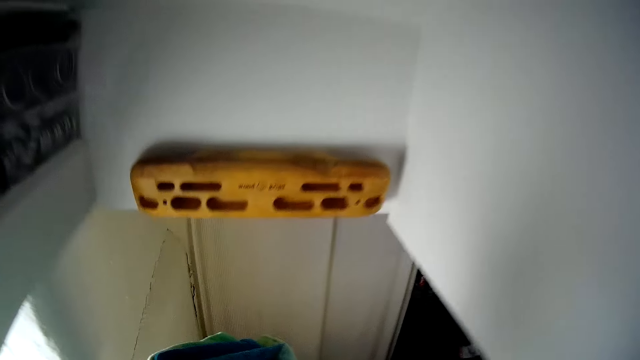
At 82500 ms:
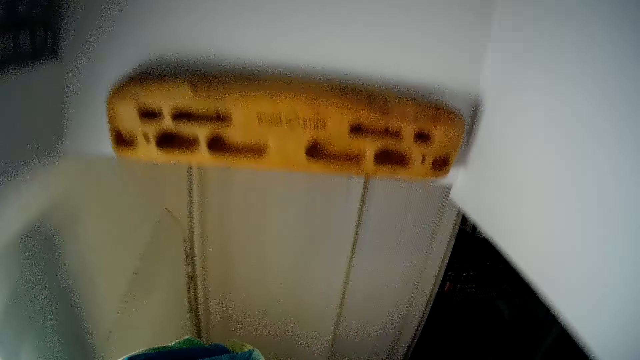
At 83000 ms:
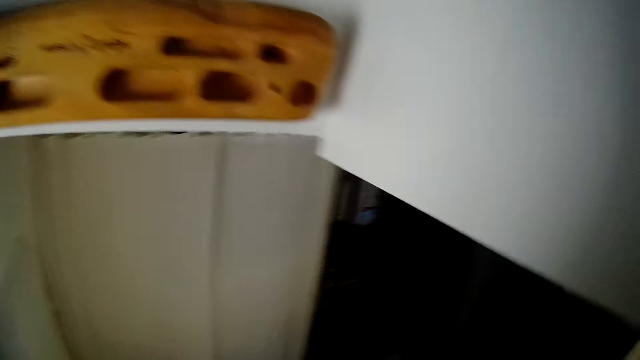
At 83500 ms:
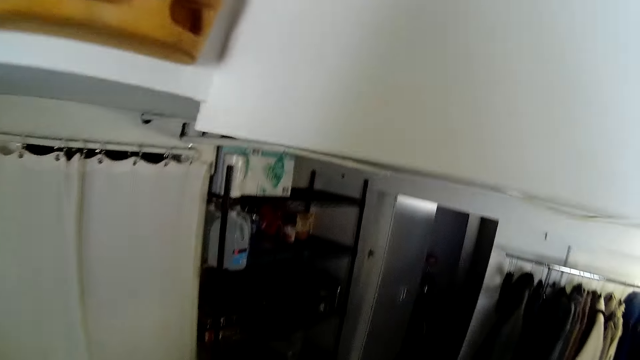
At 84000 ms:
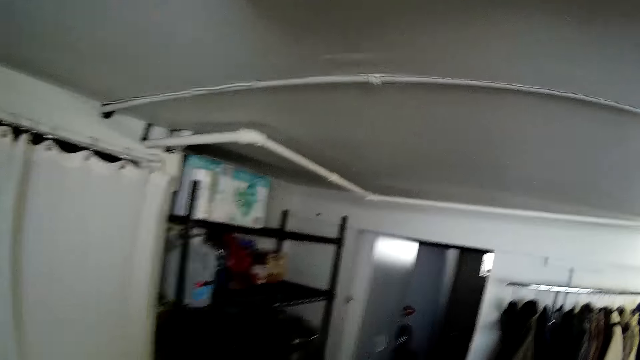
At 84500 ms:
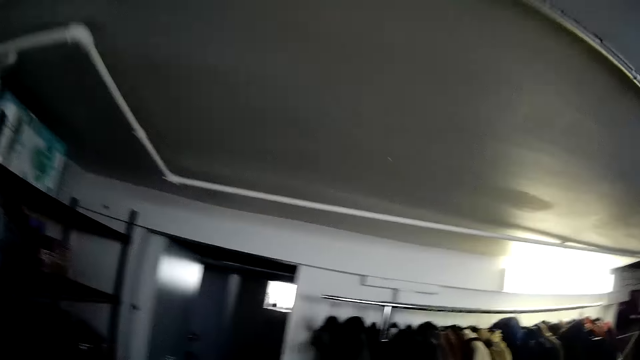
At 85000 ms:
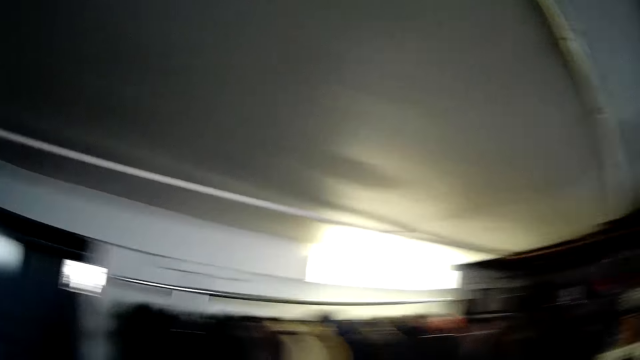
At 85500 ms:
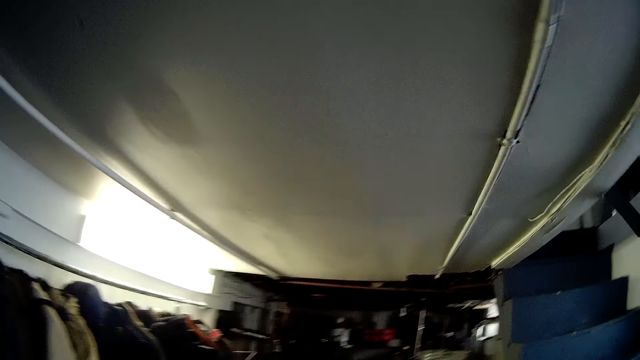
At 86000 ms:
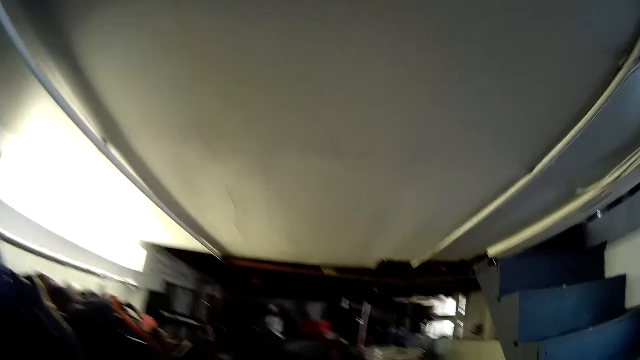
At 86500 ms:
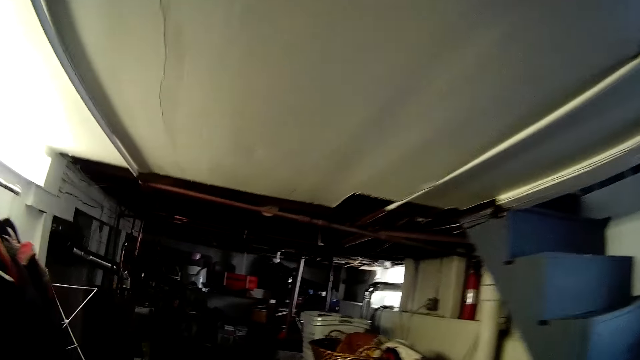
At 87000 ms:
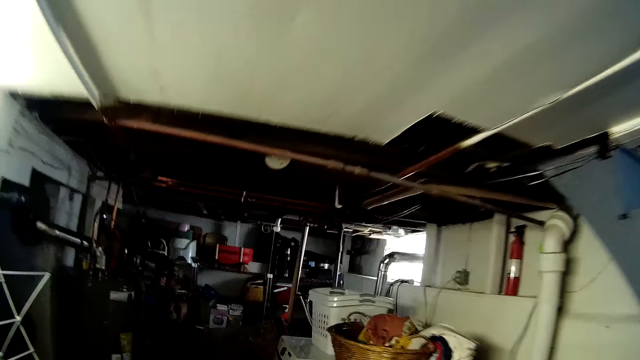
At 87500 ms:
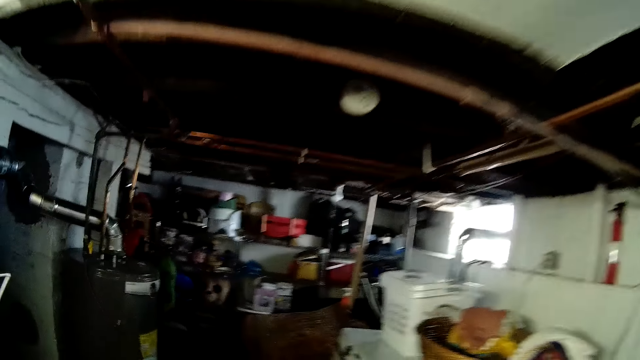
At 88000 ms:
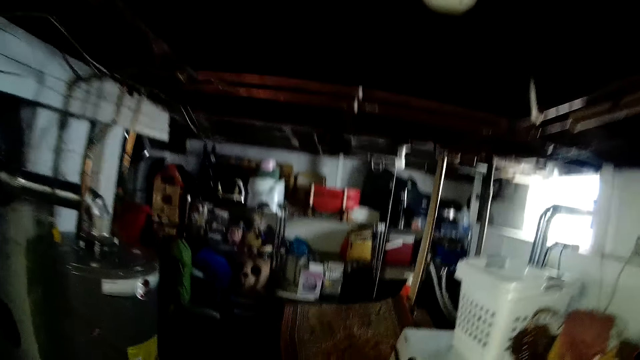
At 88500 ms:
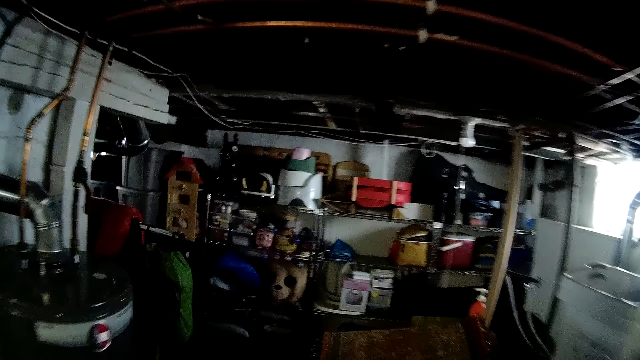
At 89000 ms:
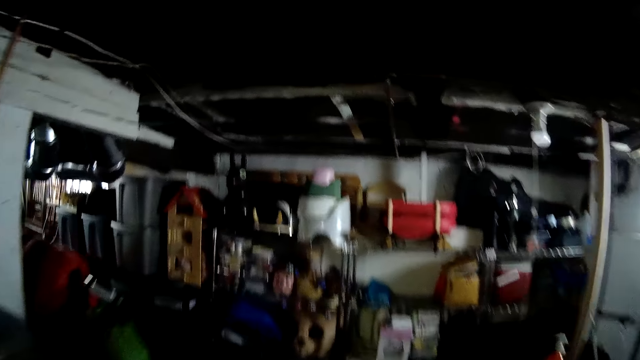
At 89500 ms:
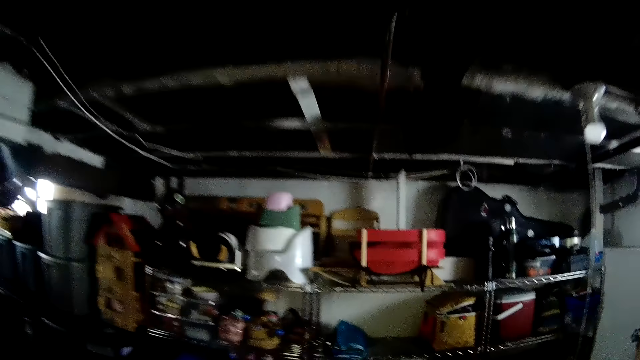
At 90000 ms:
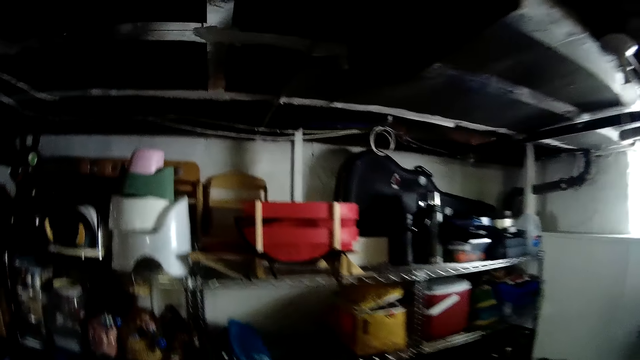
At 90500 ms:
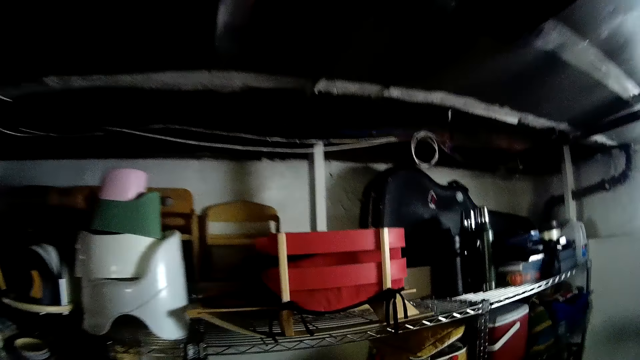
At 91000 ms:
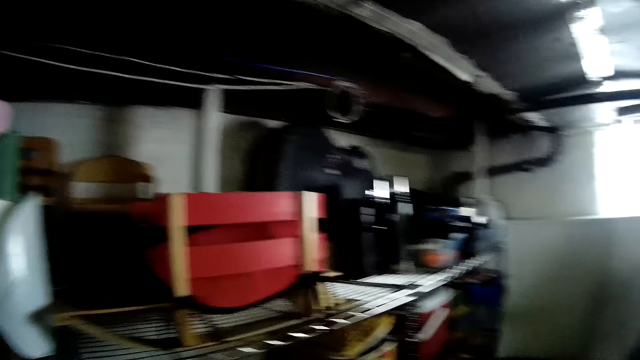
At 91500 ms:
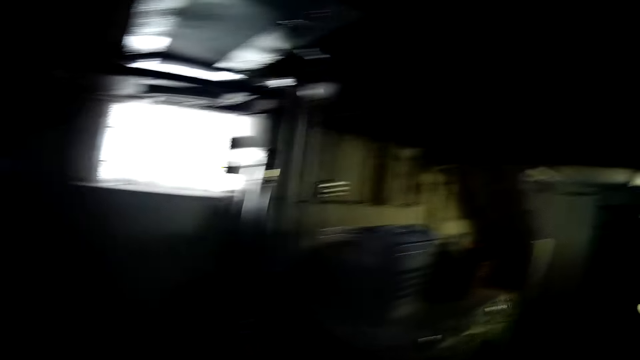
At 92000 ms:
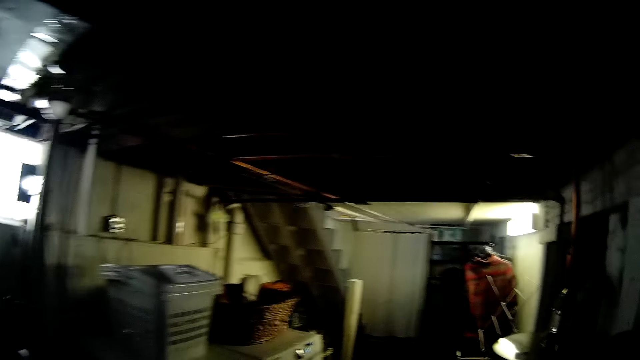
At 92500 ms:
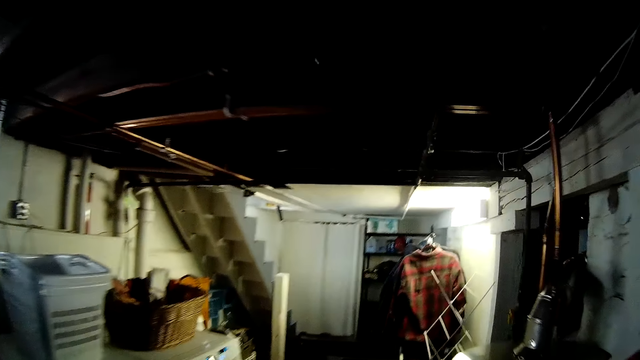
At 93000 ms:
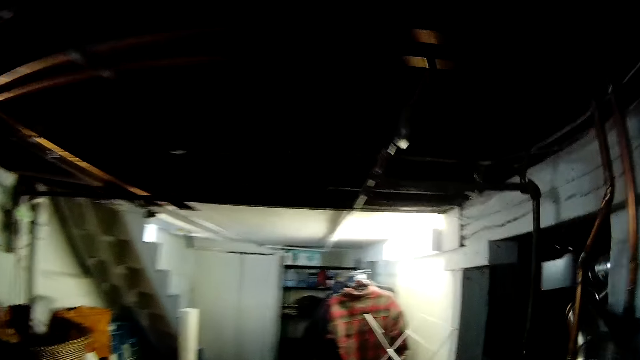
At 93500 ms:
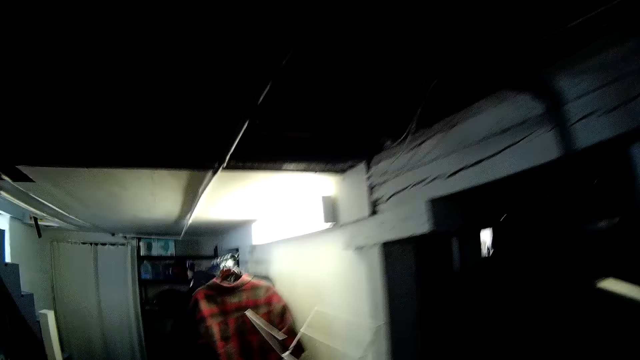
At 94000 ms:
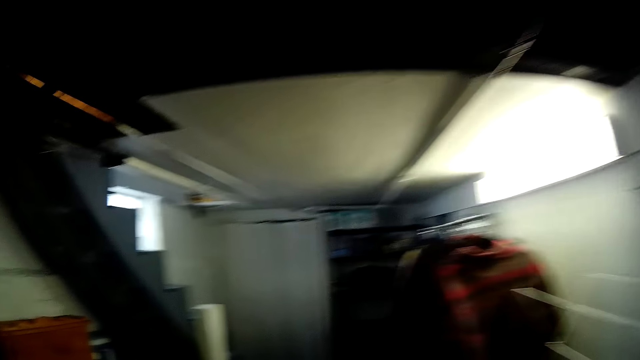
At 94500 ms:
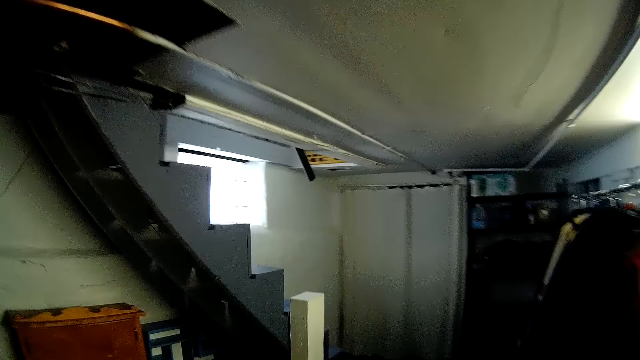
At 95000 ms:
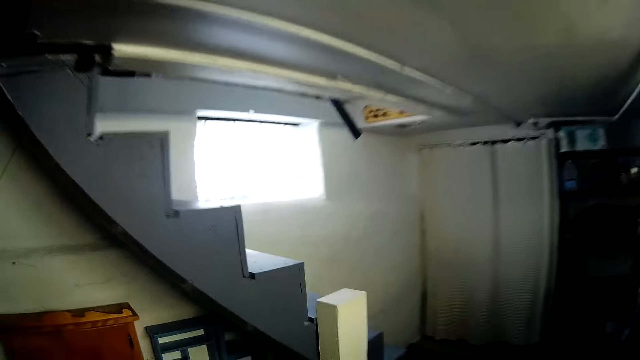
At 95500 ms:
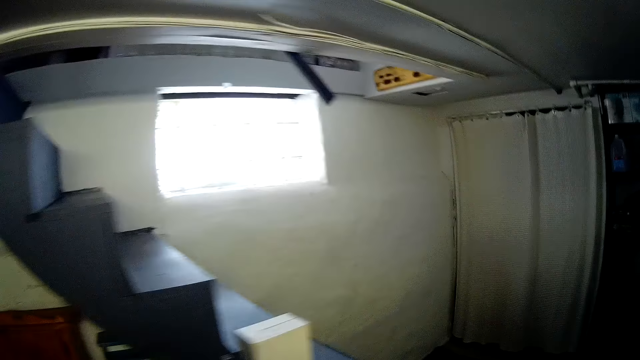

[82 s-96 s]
The camera wearer talks to the man. They walk round the basement. They converse with the man. They walk around the house.
